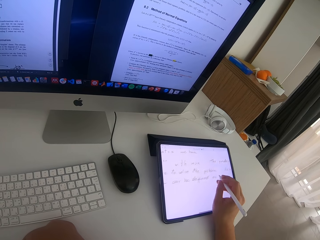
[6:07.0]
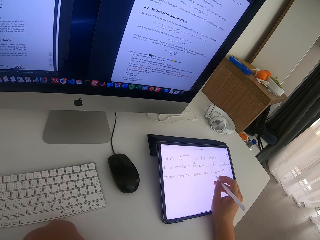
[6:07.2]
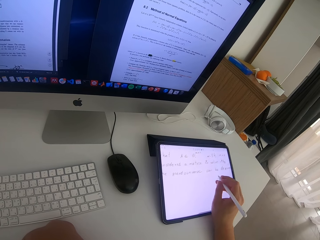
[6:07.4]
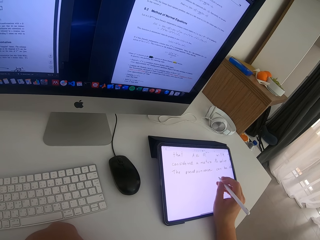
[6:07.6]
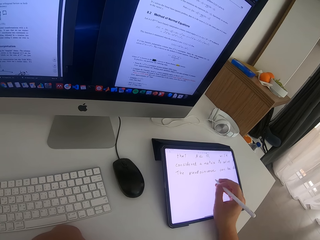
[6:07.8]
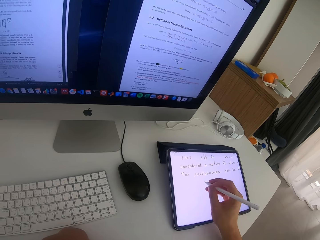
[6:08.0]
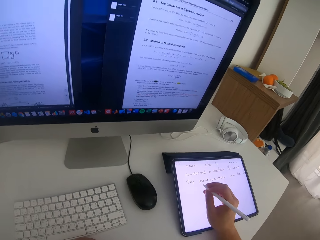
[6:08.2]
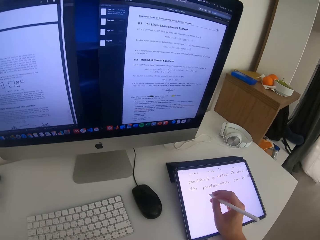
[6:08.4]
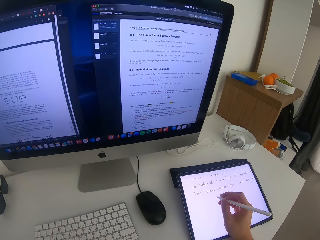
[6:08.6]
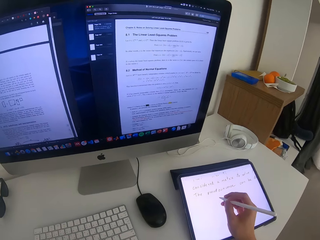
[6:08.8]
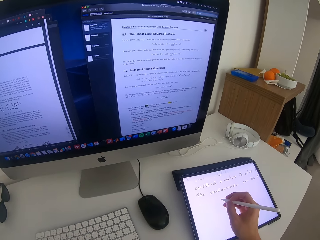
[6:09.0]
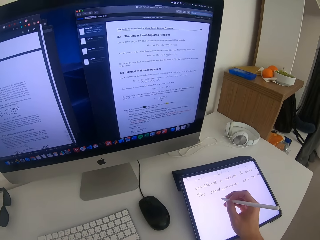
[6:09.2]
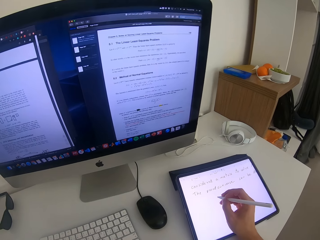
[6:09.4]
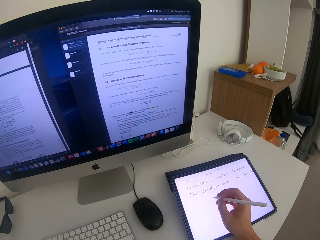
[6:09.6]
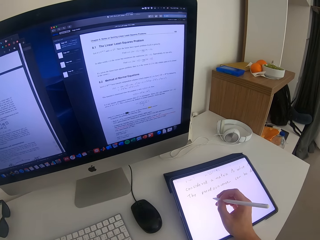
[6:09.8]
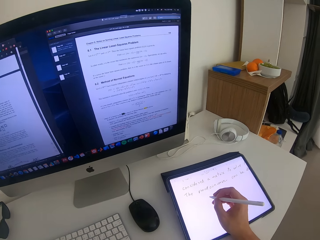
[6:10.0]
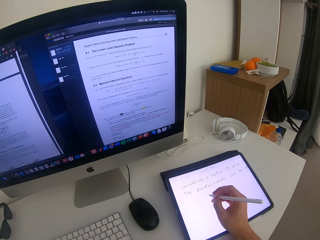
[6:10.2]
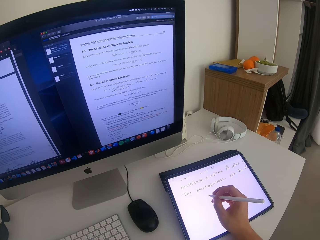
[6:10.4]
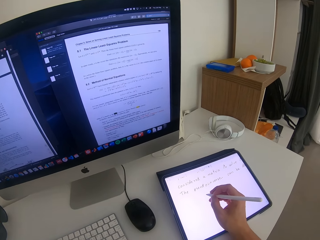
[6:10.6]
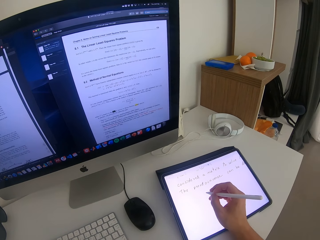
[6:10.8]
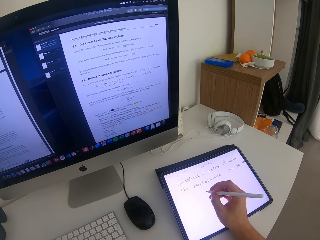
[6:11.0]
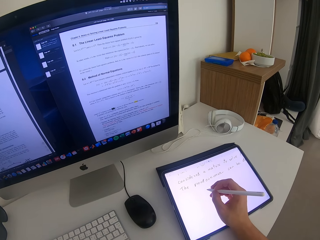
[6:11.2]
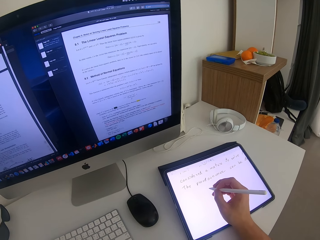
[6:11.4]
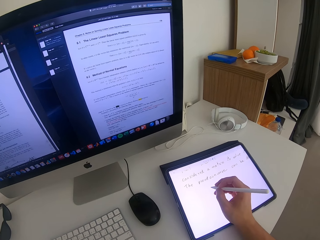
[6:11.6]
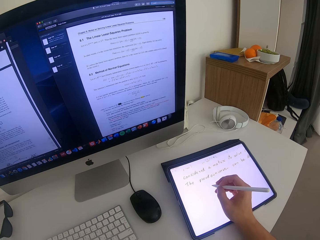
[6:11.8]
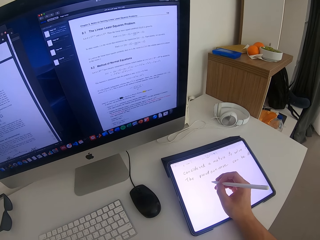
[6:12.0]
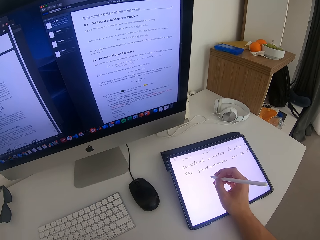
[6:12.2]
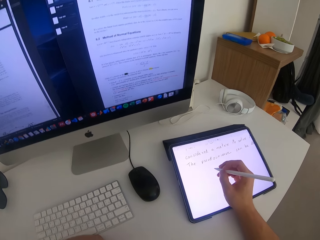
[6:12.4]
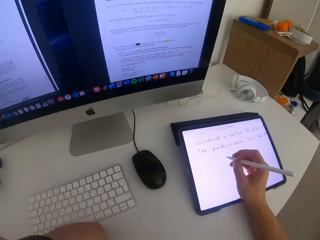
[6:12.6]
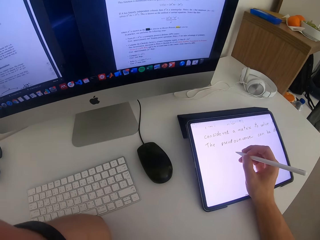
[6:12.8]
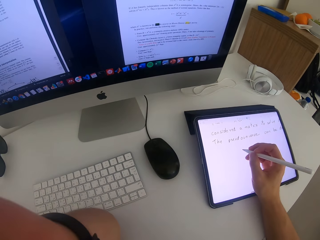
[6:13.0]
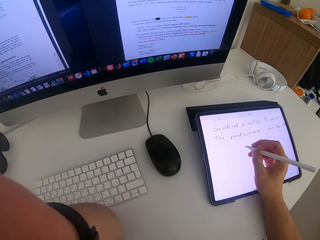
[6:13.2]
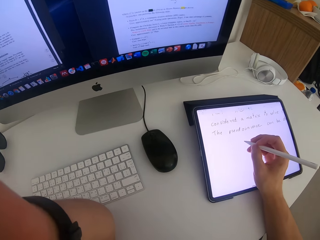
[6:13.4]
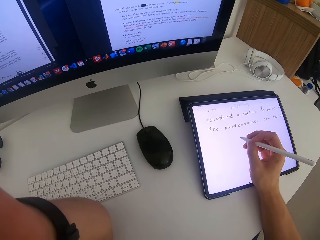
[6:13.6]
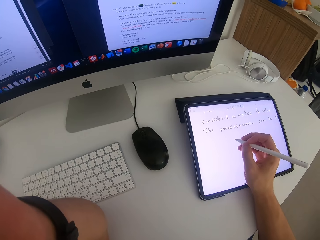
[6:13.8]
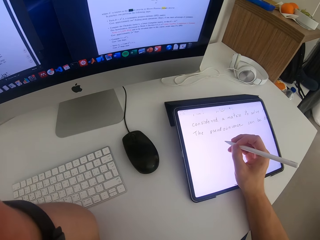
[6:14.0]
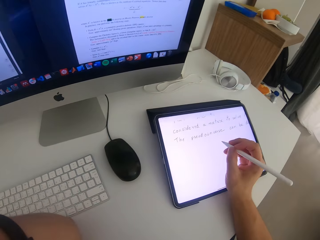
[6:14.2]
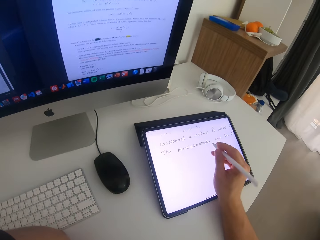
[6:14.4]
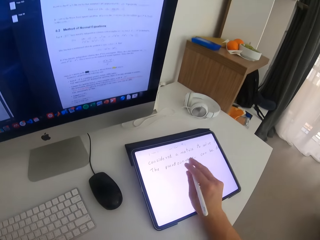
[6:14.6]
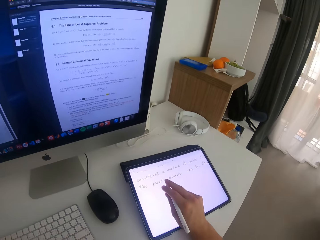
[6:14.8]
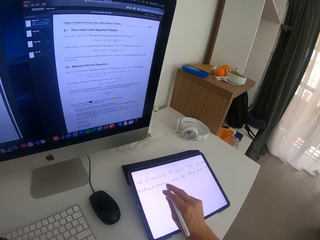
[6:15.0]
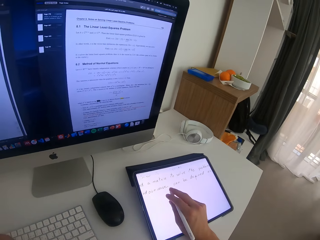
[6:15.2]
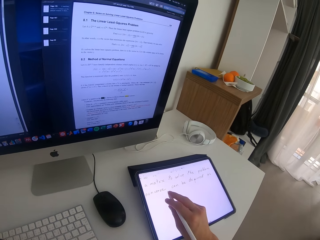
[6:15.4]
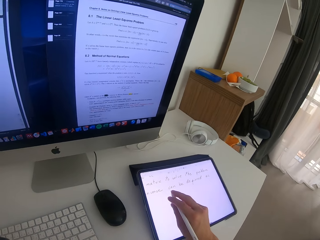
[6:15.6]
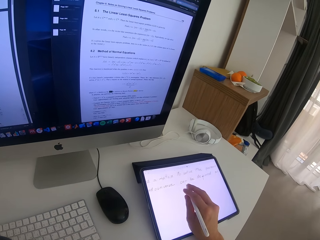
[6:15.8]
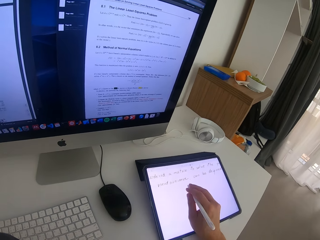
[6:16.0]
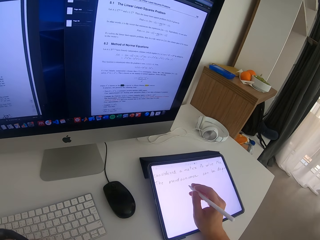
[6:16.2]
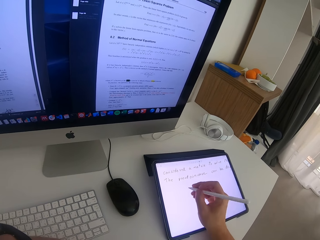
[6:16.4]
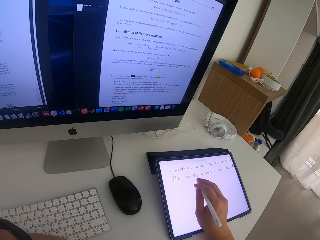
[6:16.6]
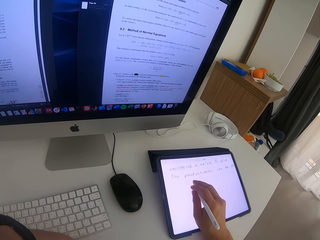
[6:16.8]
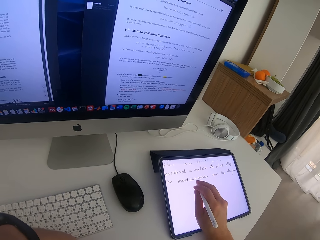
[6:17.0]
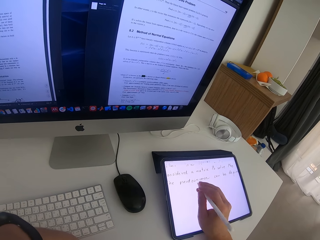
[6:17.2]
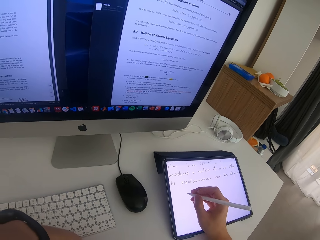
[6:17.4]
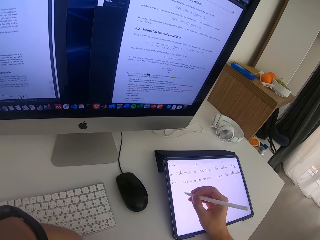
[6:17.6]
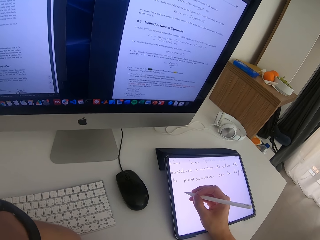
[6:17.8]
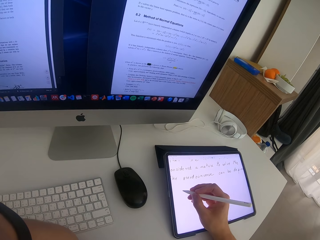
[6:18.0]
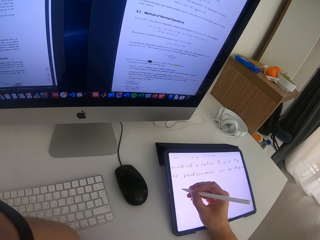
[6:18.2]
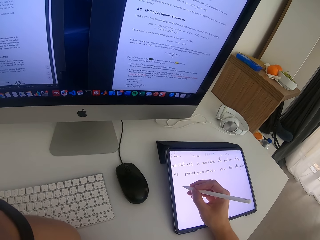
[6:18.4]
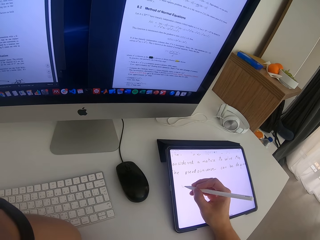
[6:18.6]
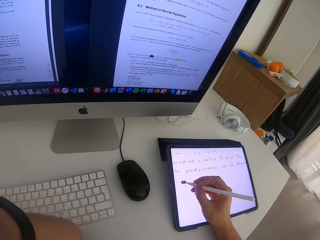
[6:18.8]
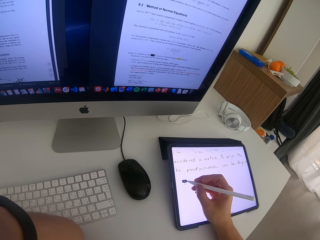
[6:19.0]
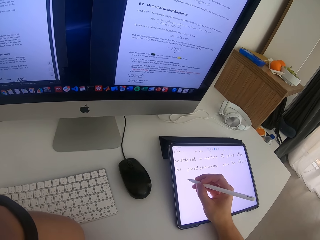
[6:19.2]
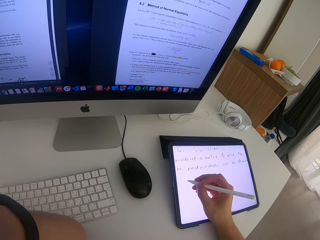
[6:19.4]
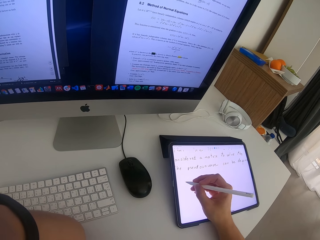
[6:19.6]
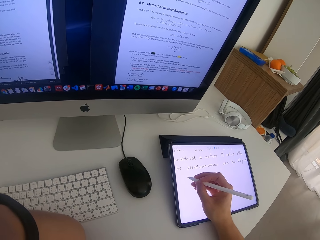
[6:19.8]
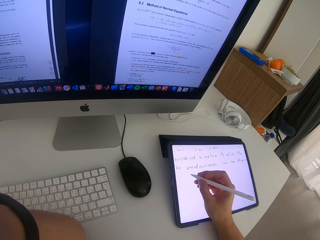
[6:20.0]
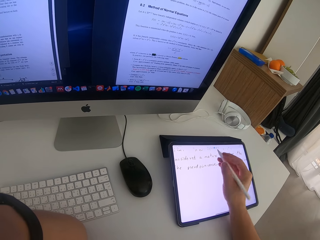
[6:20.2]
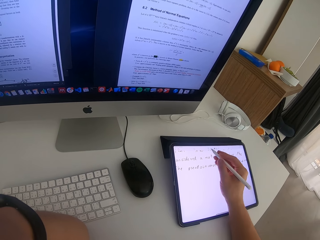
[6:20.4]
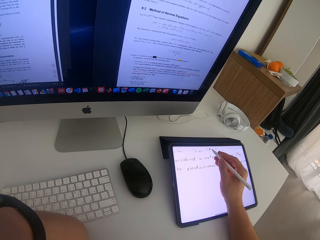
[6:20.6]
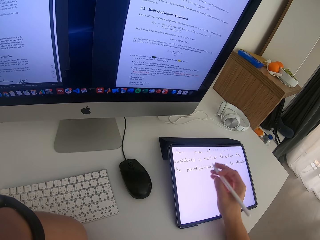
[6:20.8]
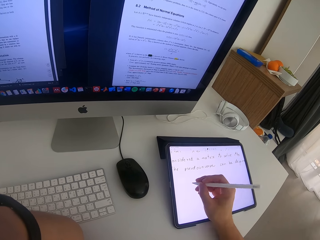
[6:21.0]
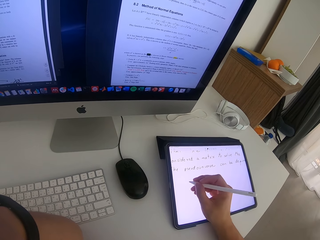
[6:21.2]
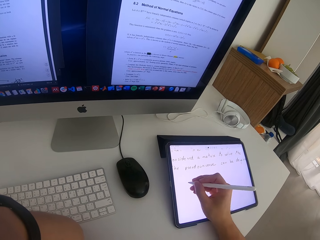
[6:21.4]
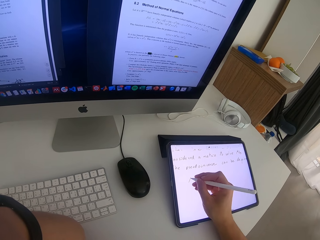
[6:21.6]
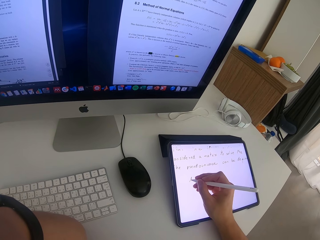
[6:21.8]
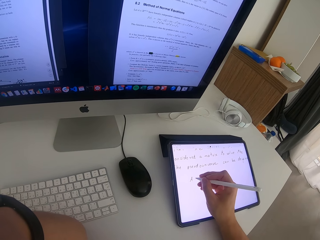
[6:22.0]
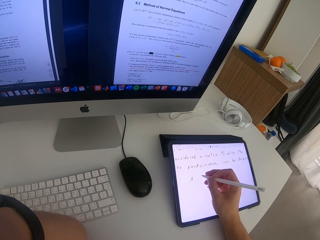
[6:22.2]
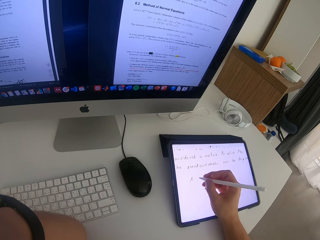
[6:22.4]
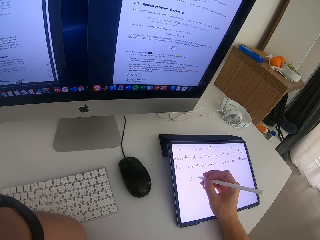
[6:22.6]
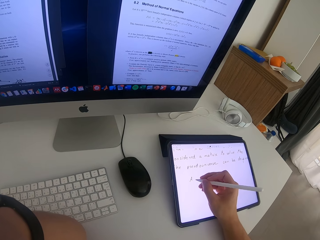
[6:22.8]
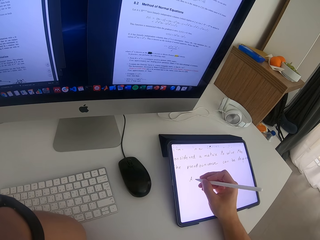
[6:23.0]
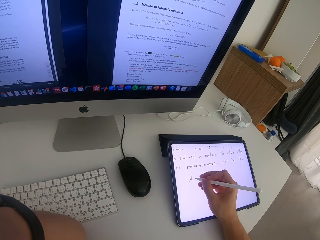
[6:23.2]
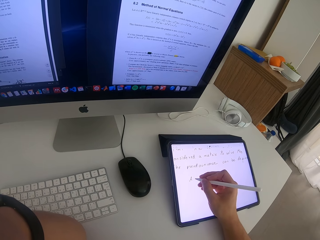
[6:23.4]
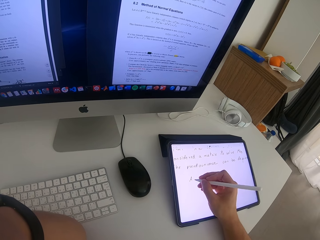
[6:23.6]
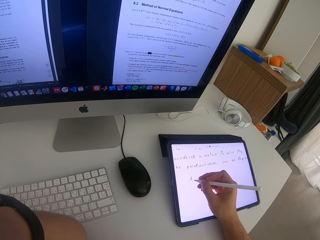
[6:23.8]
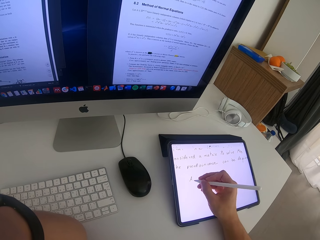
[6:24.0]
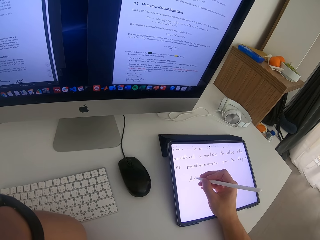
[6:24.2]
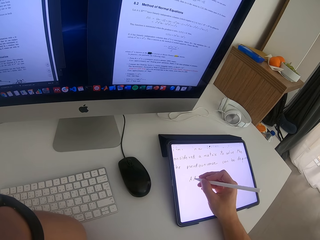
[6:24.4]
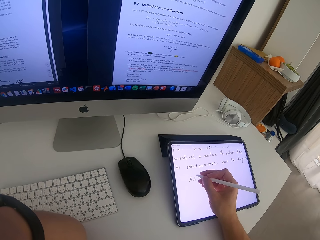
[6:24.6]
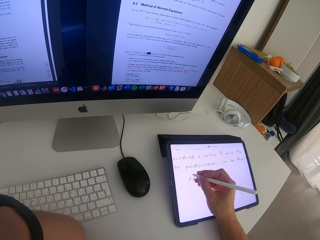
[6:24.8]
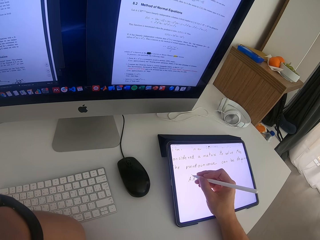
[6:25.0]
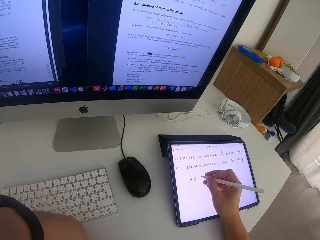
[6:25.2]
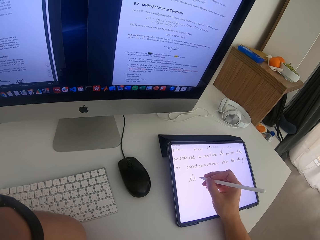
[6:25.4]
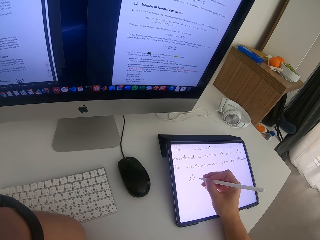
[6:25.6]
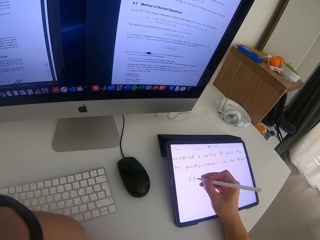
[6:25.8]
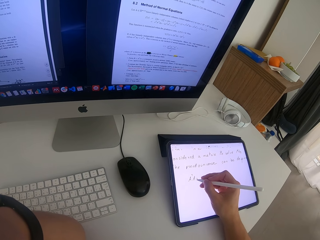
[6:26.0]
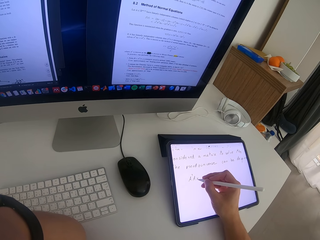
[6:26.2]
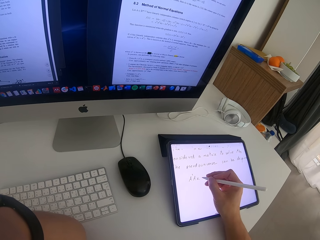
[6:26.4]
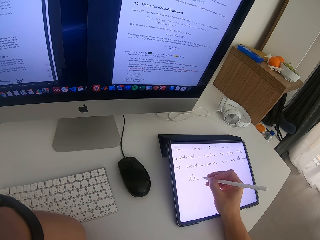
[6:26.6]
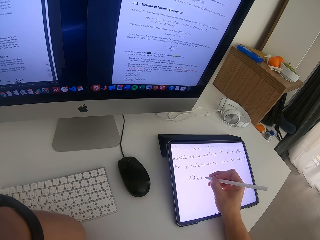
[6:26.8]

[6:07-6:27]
The camera wearer taps the tablet's screen with the pen. They write on the screen of the tablet.

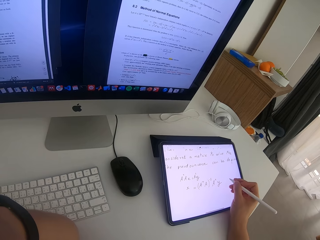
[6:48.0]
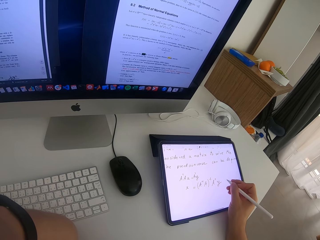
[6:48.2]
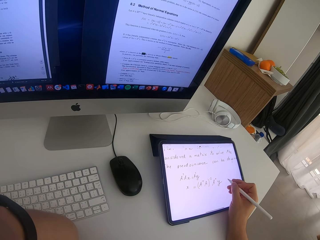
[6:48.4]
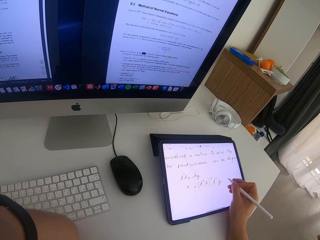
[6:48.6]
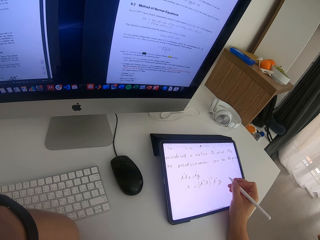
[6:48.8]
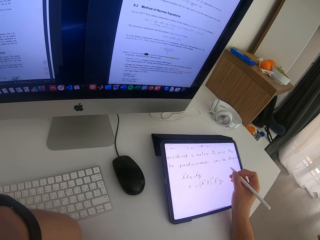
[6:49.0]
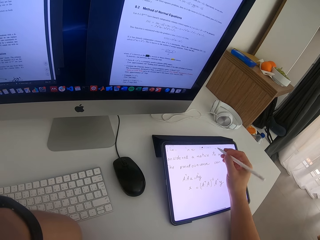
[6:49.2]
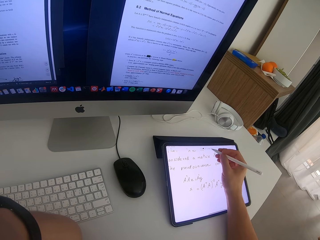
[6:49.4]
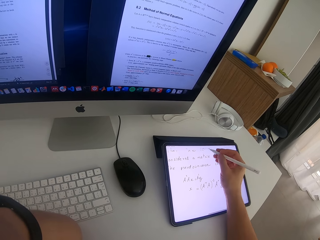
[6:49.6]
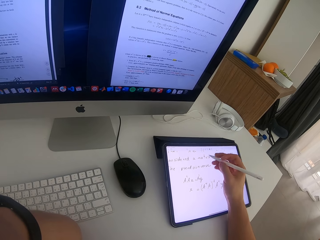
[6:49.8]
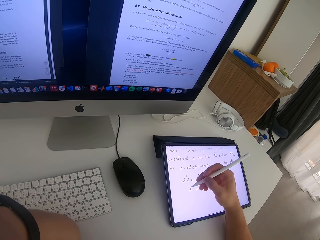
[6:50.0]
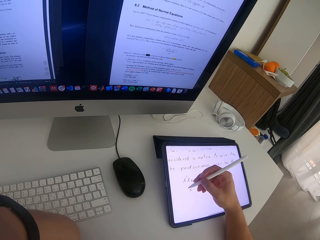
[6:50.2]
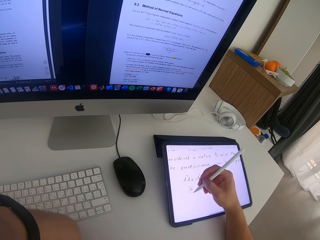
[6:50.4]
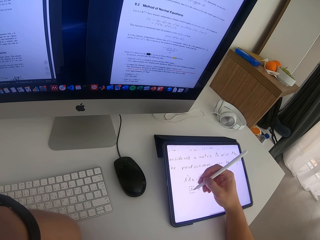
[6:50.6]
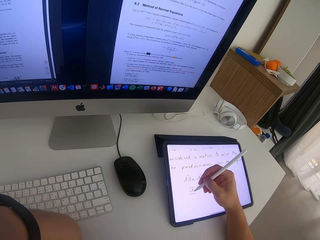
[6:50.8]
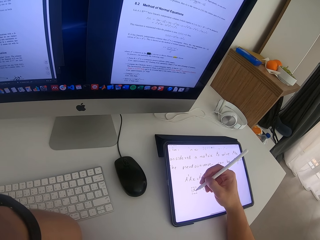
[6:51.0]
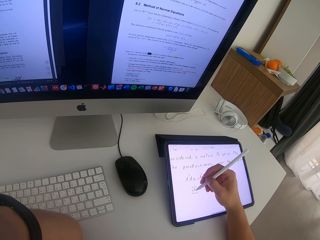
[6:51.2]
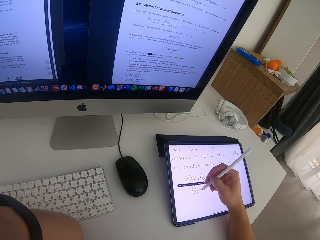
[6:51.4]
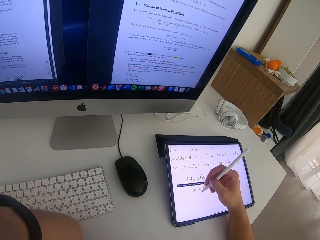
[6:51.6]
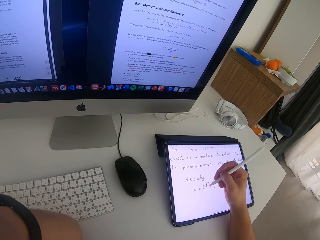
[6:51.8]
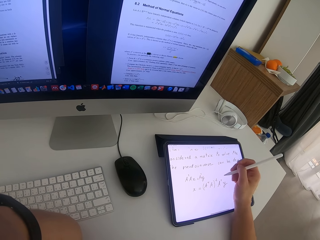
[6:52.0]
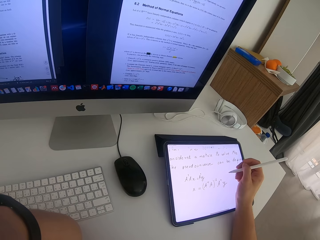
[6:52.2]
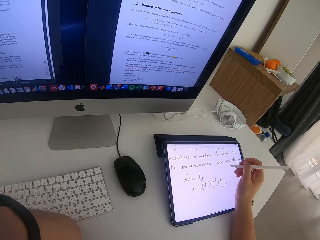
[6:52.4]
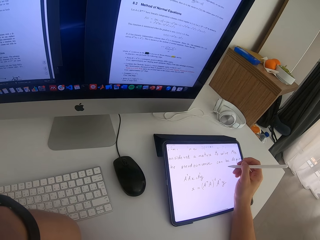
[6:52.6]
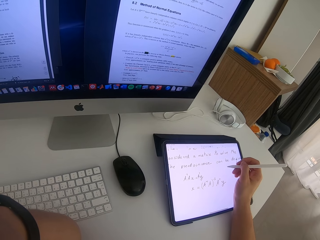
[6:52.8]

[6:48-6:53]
The camera wearer taps the tablet's screen with the pen.
